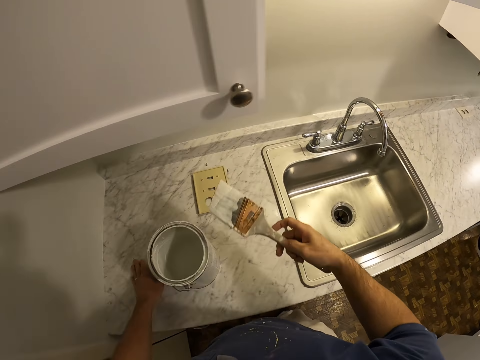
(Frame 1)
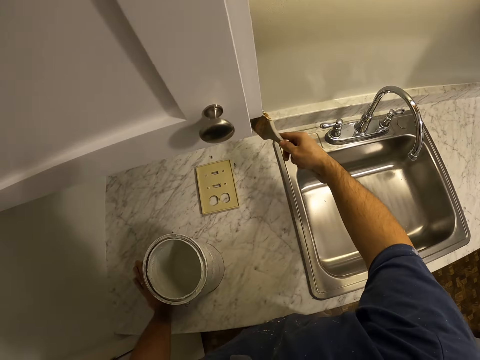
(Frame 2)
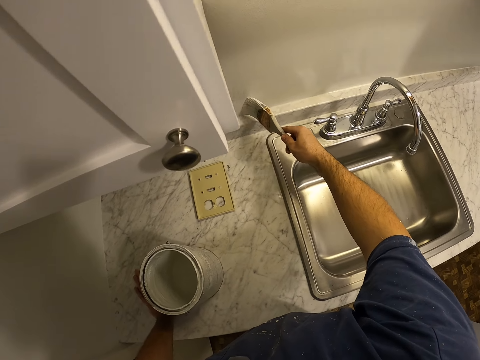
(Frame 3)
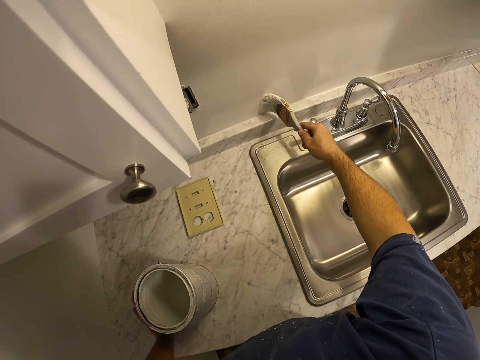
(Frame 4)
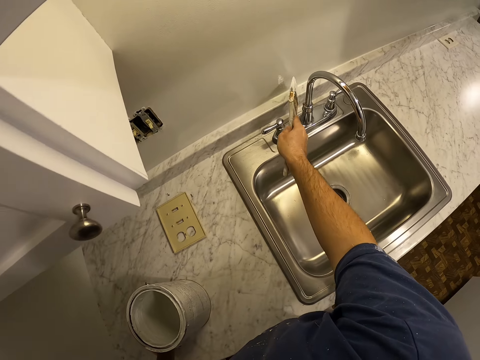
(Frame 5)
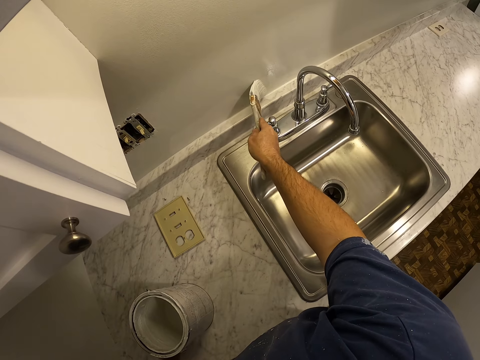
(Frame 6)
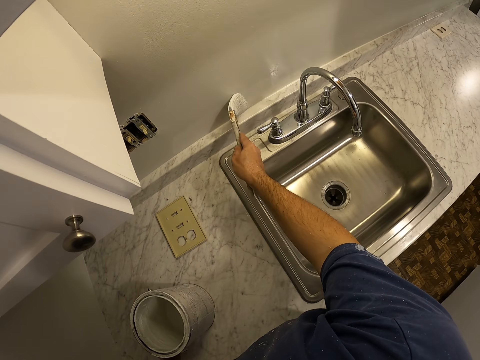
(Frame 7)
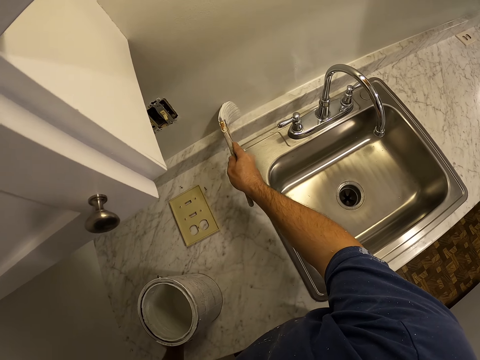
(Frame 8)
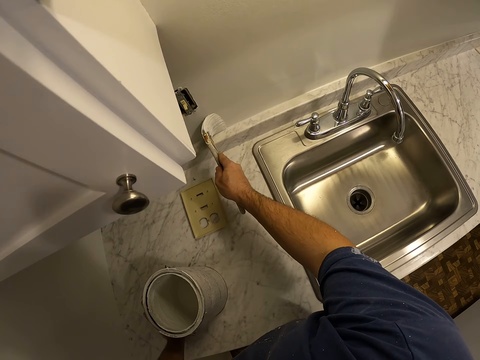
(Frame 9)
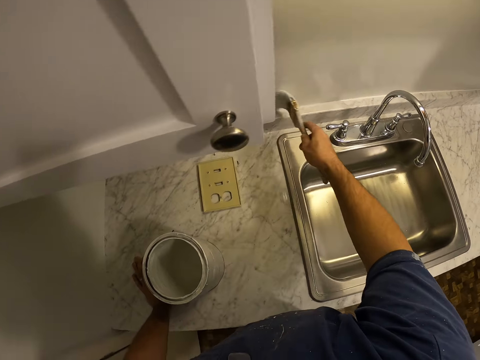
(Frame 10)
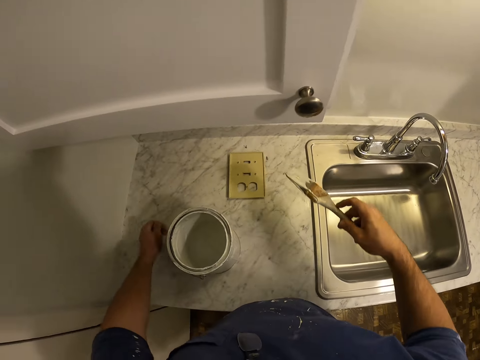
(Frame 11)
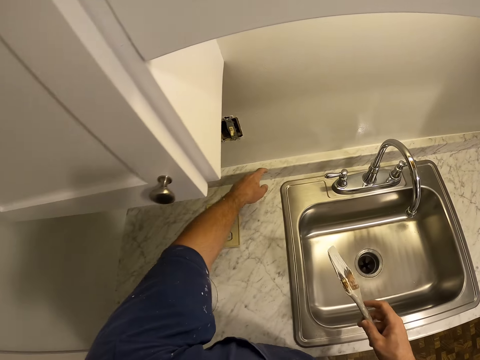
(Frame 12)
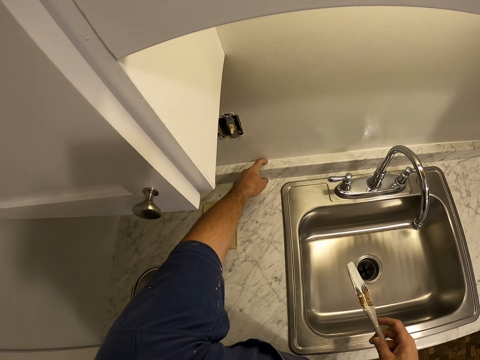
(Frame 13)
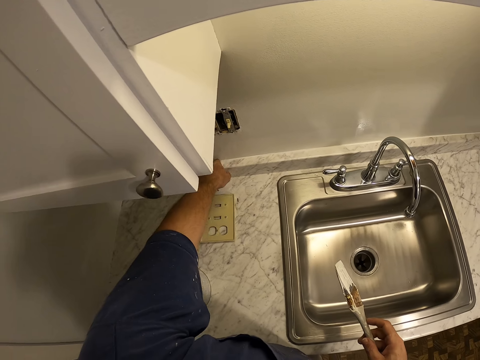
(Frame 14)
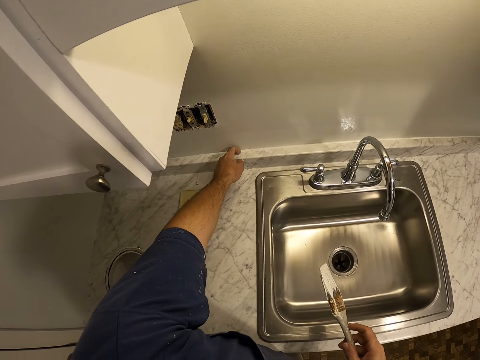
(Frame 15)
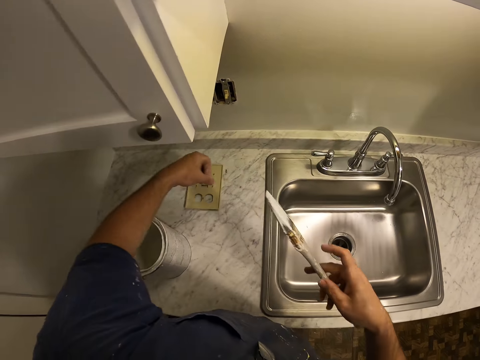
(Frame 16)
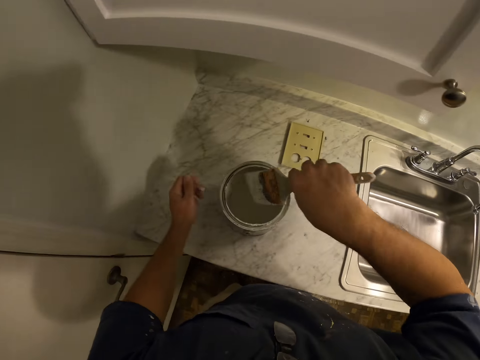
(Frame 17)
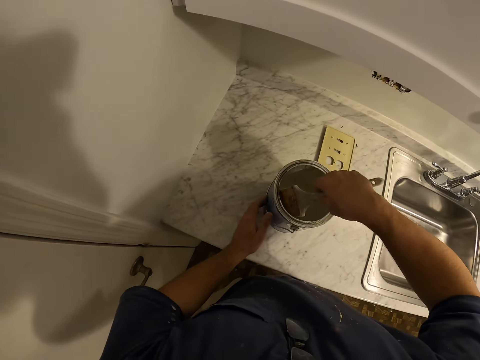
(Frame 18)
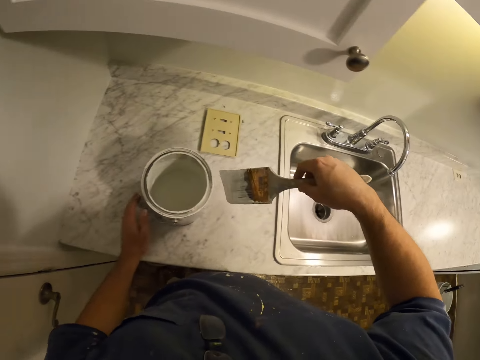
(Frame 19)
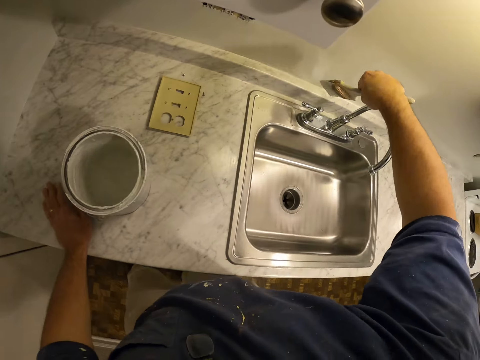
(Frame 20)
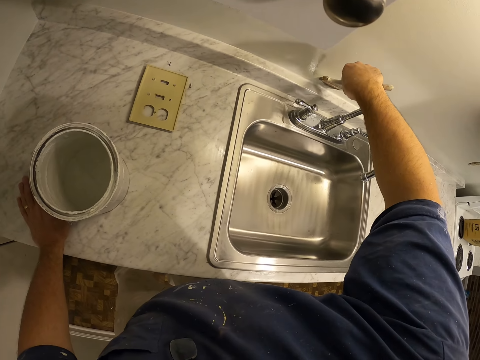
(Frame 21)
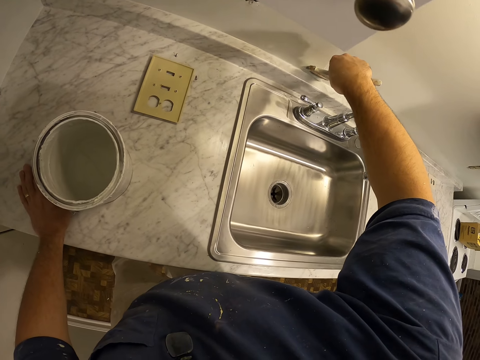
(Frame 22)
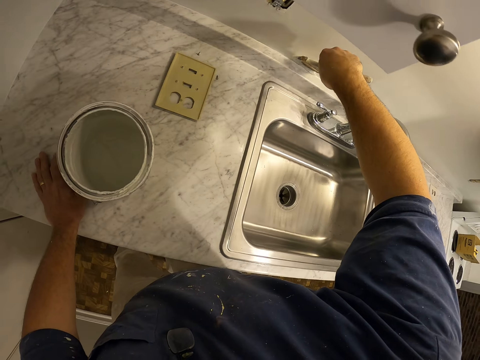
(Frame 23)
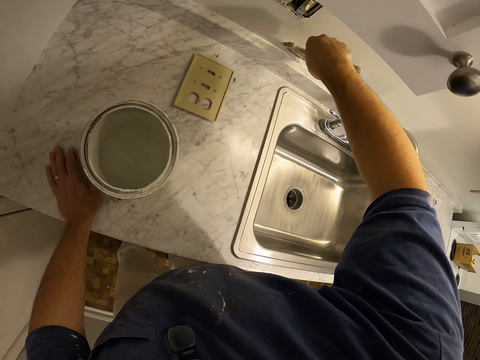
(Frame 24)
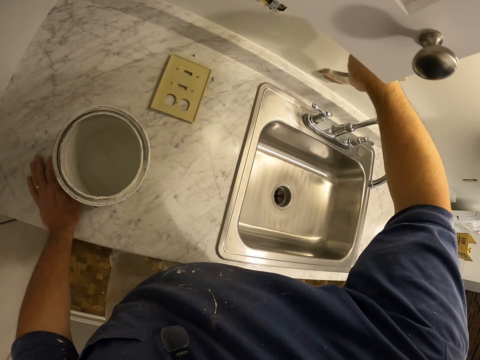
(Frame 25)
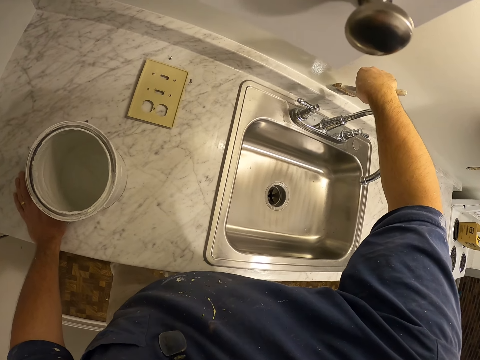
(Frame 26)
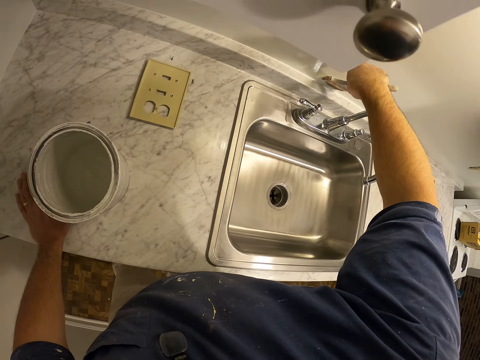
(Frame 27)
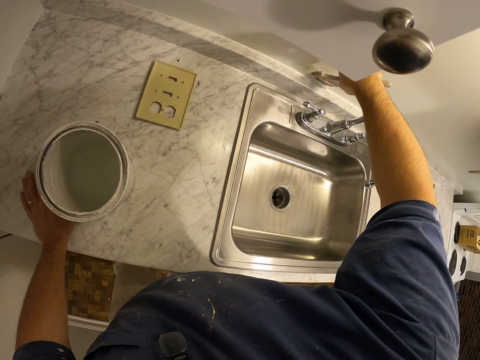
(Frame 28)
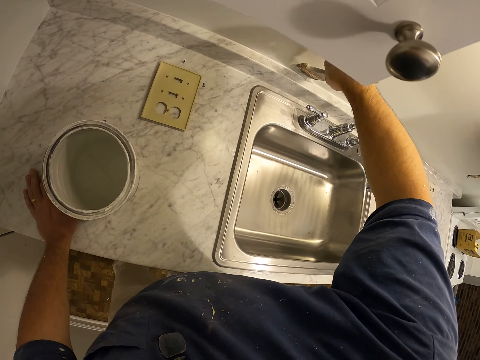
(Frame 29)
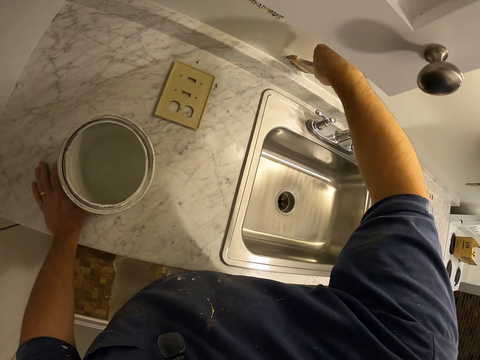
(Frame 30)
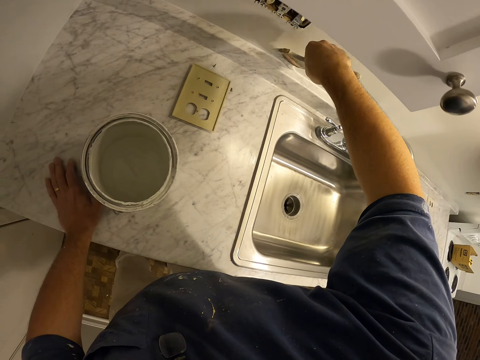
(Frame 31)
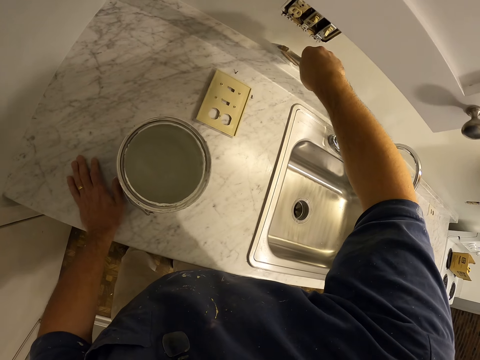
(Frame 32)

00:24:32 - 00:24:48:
The camera wearer removes the paint brush from the paint. He paints the wall of the kitchen with the paint brush. He wipes paint with the hands. He touches the wall with his left hand. He gets more paint from the paint container with the paint brush. He removes the paint brush from the paint. He paints the wall of the kitchen with the paint brush.

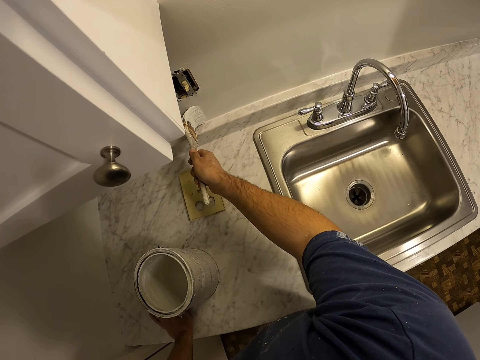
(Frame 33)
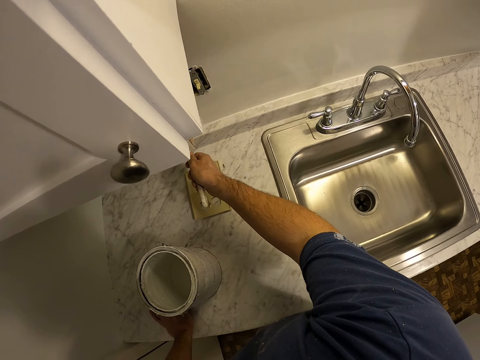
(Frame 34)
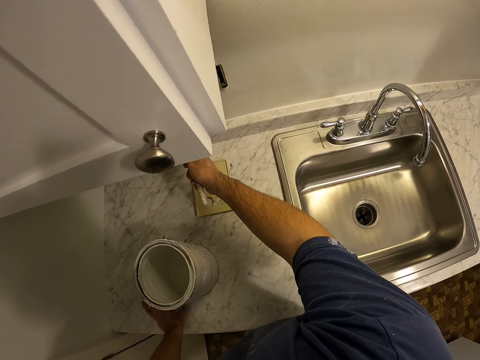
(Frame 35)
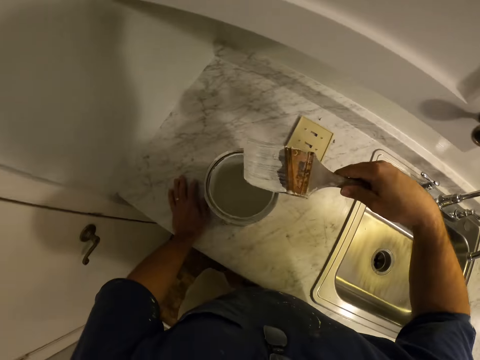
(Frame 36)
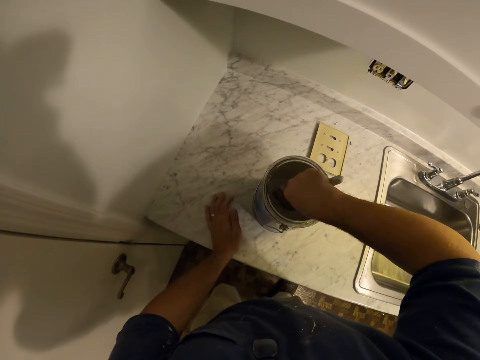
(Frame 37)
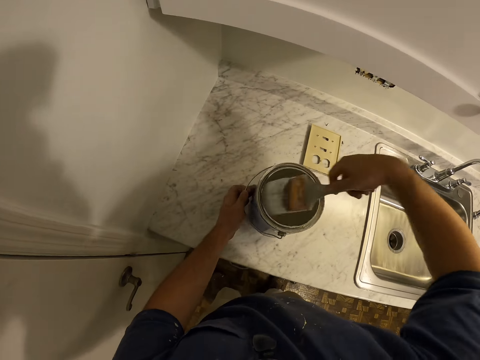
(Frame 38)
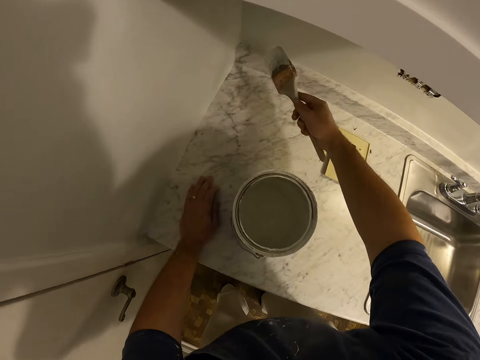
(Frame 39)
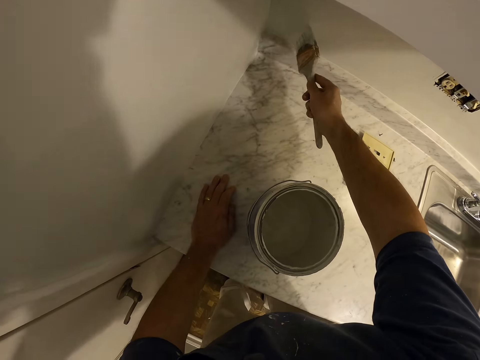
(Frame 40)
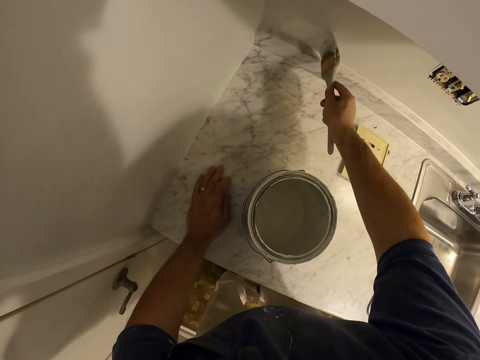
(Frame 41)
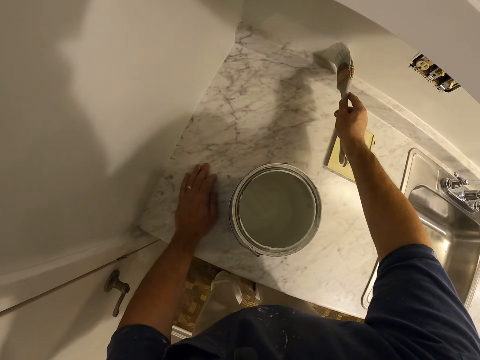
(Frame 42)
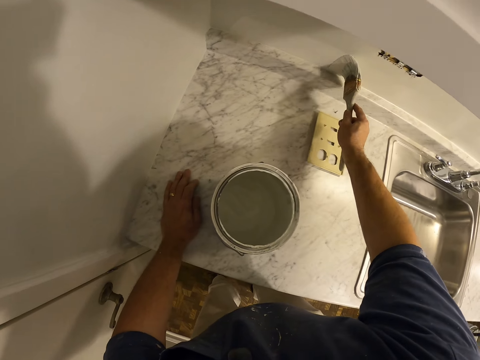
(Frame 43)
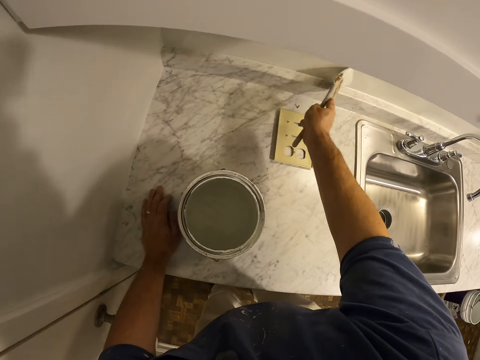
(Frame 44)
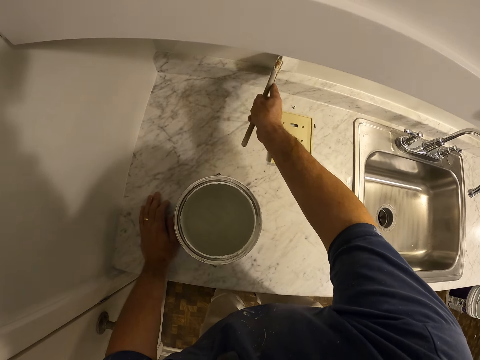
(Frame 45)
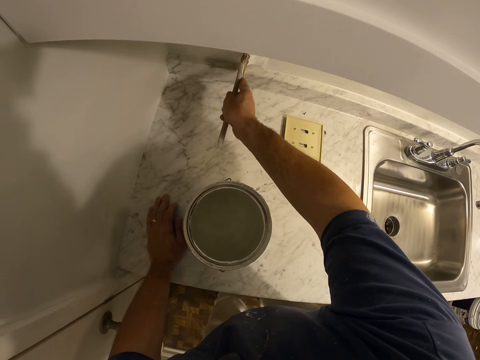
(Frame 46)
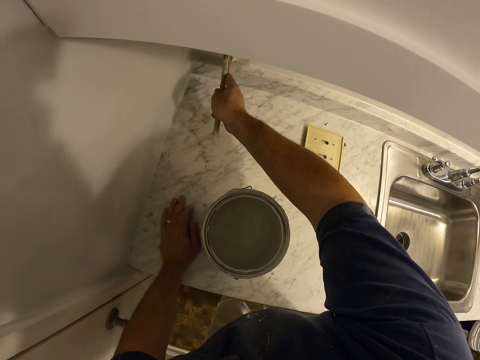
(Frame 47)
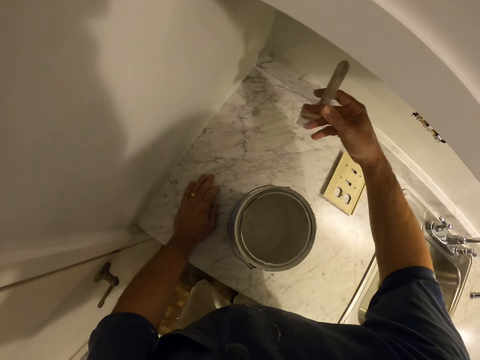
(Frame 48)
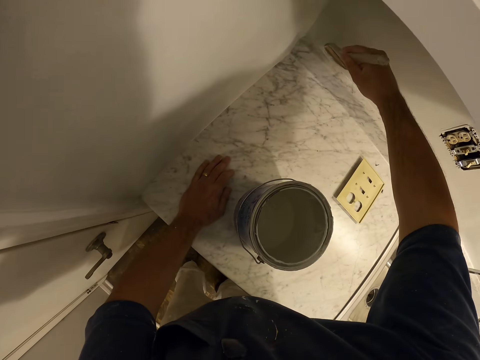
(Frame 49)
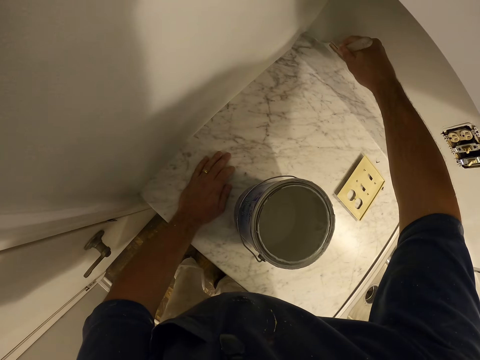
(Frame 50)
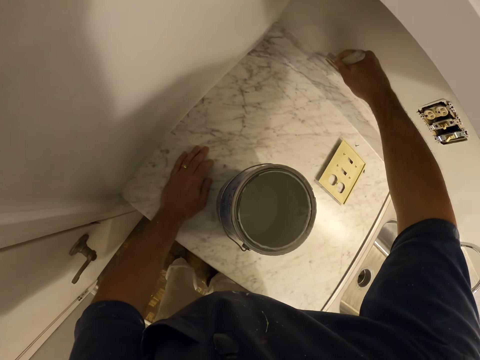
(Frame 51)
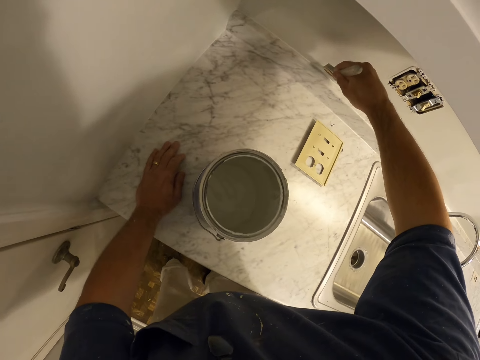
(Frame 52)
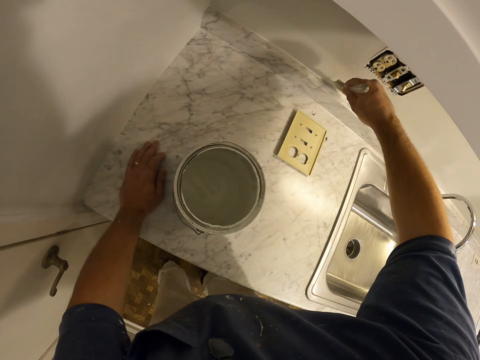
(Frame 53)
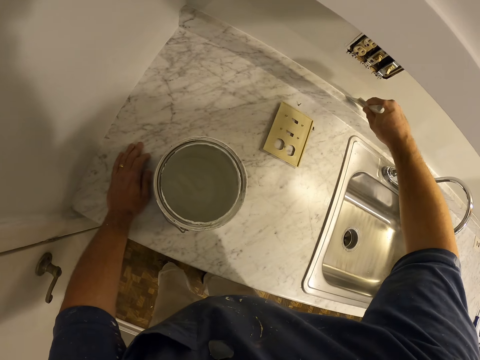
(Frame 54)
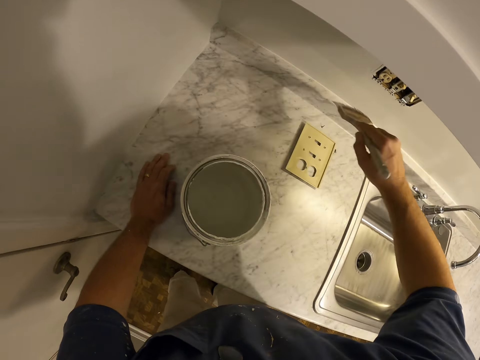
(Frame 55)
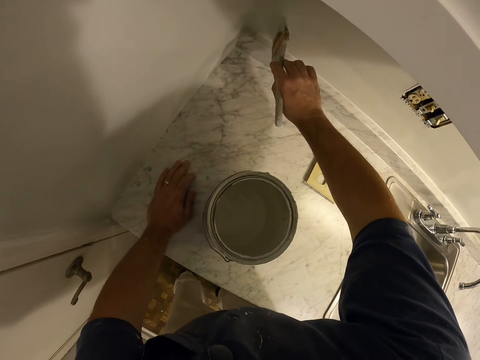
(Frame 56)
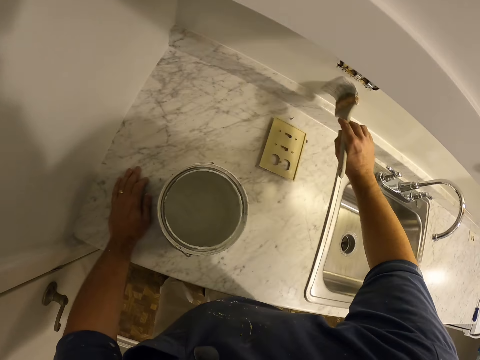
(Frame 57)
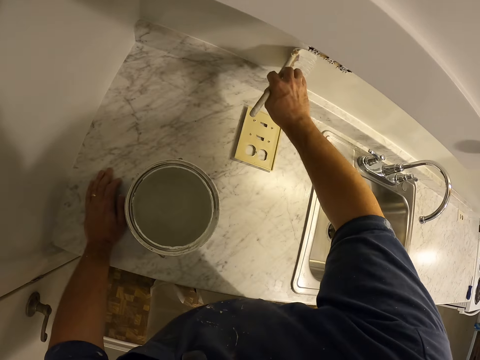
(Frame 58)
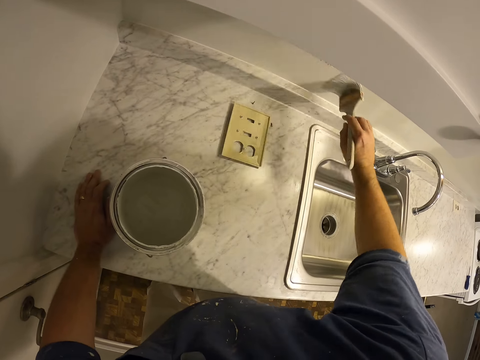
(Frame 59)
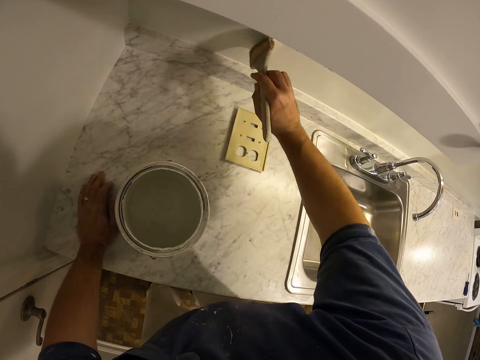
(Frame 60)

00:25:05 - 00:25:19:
The camera wearer gets more paint from the paint container with the paint brush. They remove the paint brush from the paint. They paint the wall of the kitchen with the paint brush.
